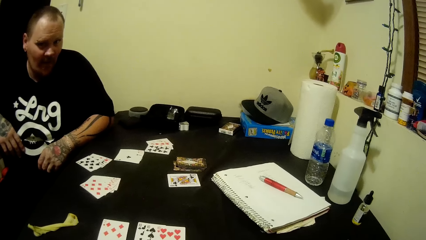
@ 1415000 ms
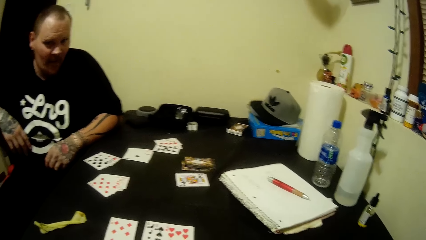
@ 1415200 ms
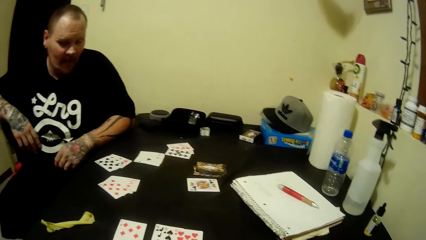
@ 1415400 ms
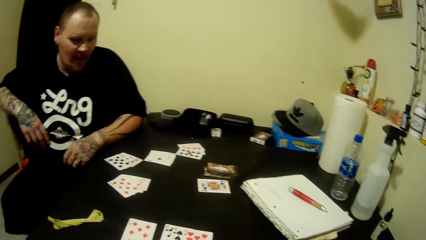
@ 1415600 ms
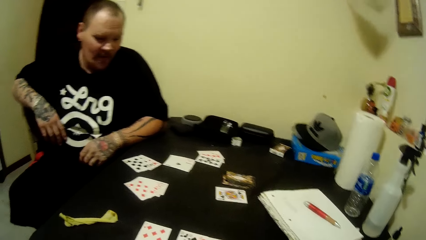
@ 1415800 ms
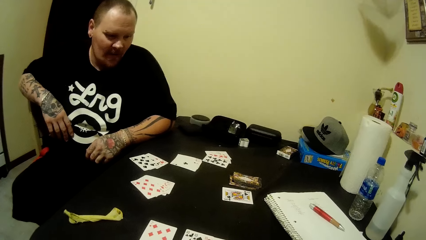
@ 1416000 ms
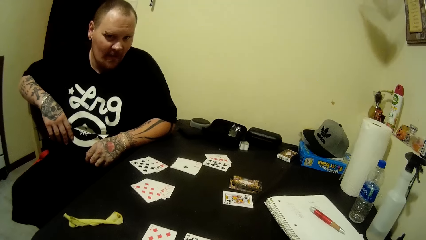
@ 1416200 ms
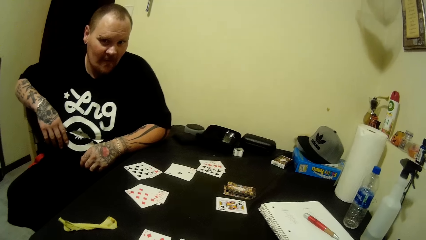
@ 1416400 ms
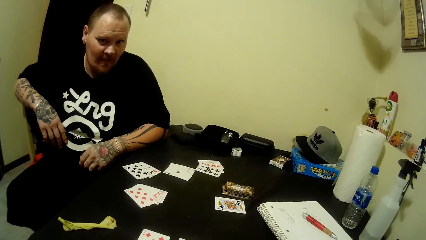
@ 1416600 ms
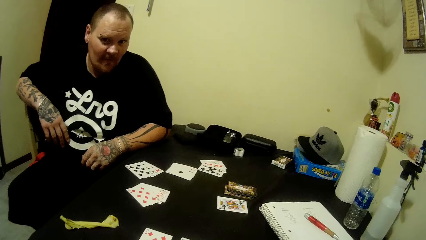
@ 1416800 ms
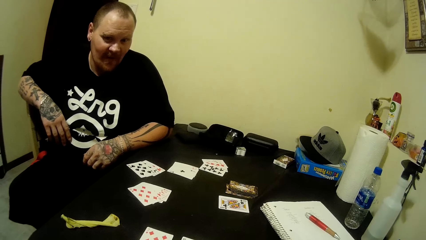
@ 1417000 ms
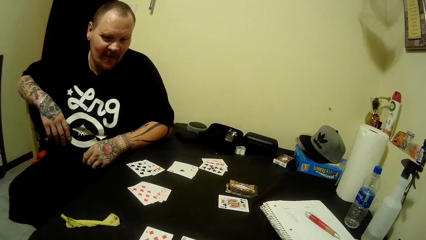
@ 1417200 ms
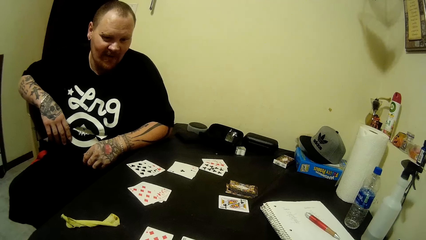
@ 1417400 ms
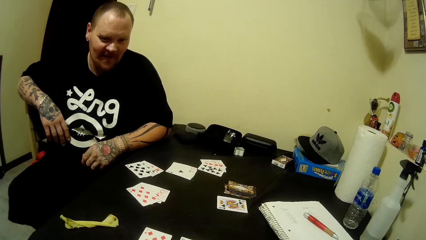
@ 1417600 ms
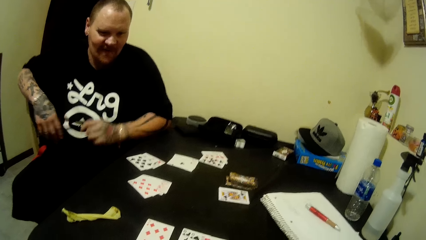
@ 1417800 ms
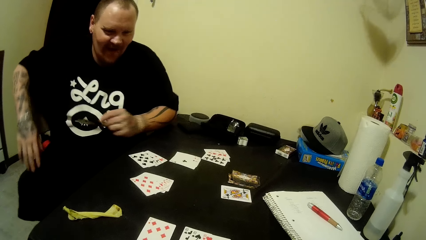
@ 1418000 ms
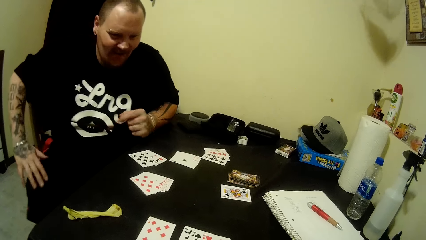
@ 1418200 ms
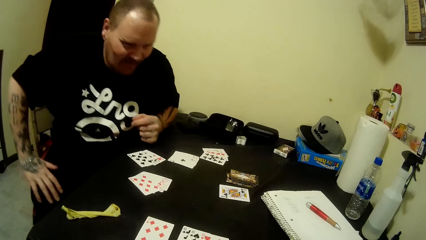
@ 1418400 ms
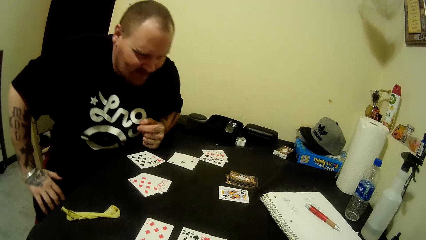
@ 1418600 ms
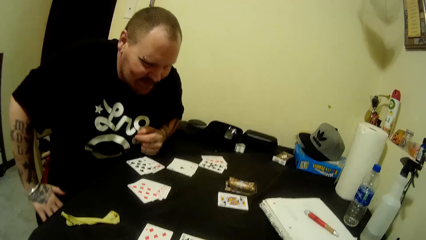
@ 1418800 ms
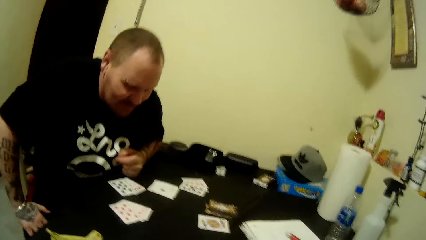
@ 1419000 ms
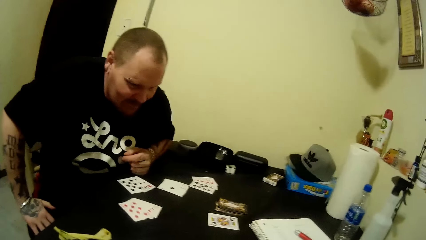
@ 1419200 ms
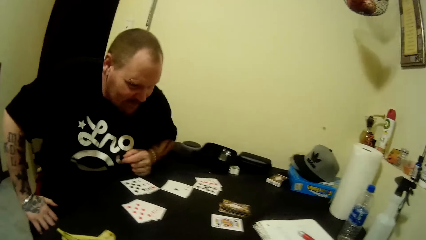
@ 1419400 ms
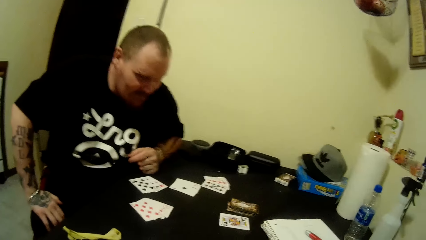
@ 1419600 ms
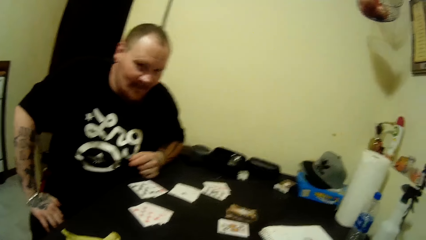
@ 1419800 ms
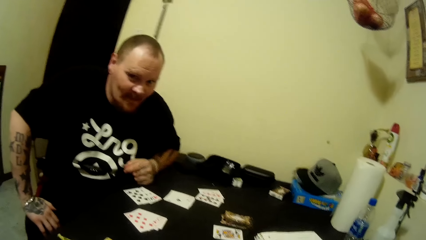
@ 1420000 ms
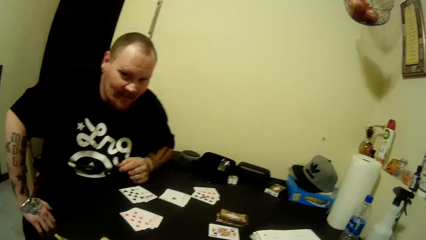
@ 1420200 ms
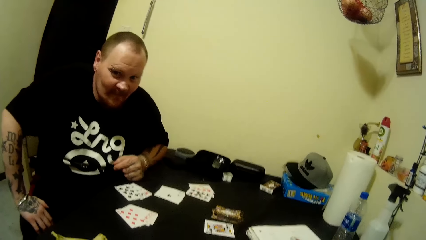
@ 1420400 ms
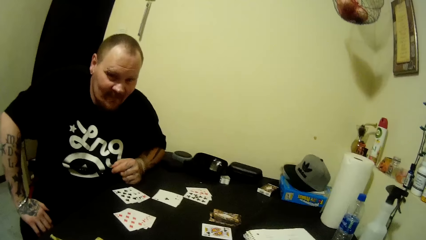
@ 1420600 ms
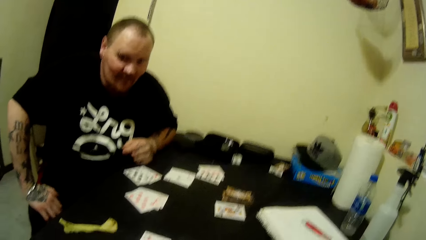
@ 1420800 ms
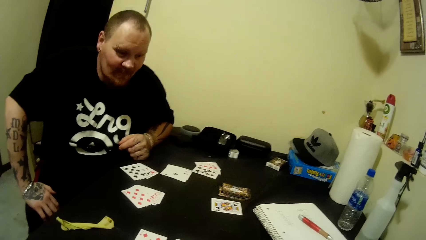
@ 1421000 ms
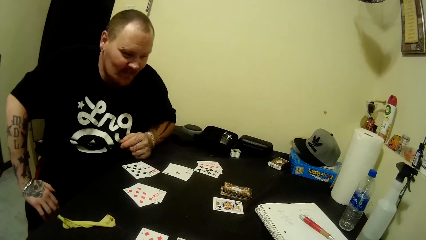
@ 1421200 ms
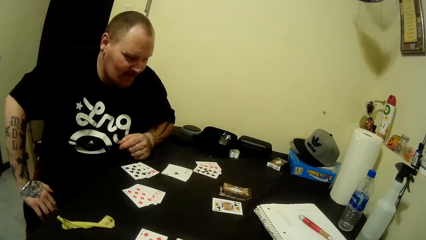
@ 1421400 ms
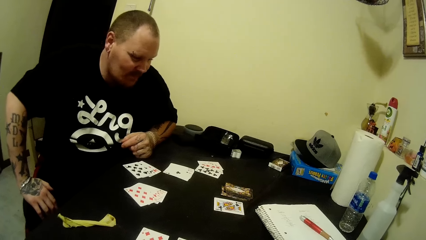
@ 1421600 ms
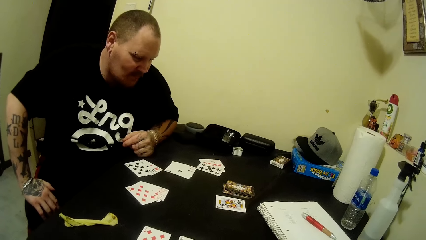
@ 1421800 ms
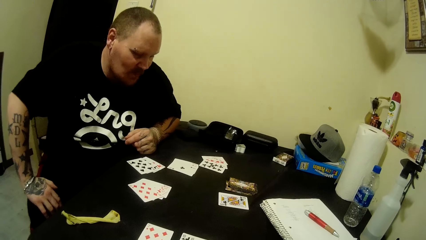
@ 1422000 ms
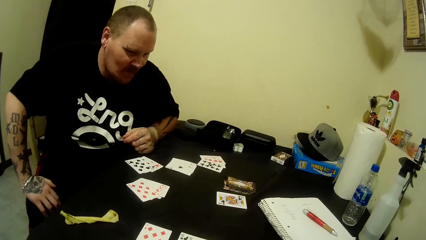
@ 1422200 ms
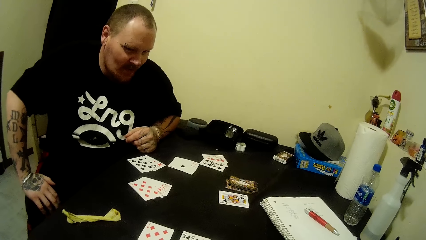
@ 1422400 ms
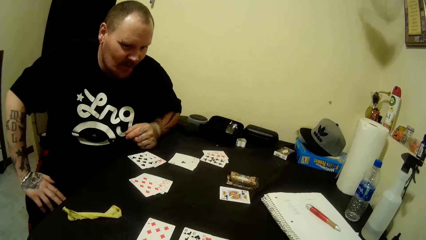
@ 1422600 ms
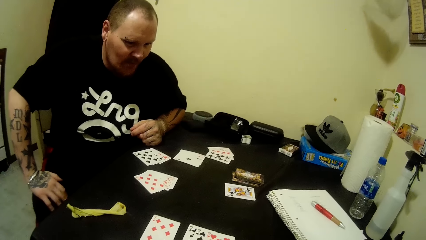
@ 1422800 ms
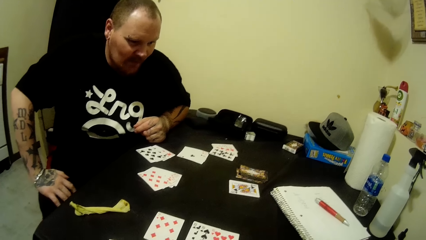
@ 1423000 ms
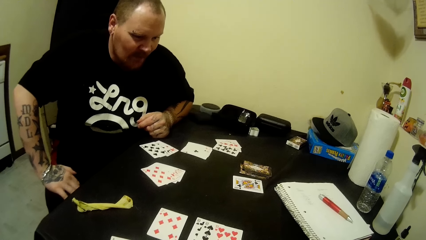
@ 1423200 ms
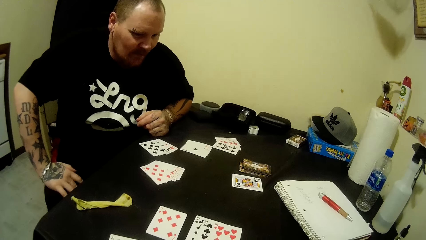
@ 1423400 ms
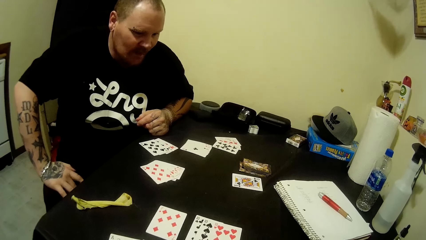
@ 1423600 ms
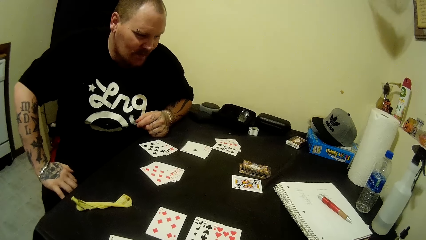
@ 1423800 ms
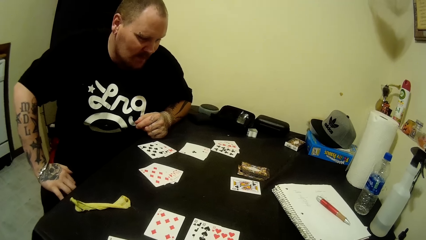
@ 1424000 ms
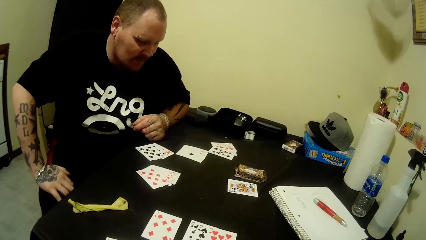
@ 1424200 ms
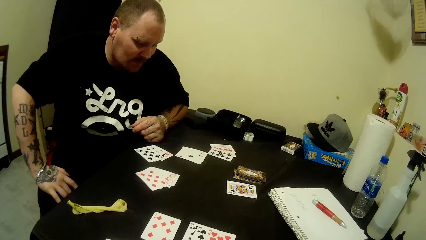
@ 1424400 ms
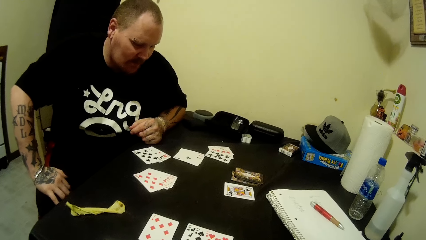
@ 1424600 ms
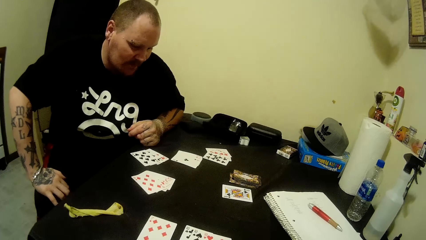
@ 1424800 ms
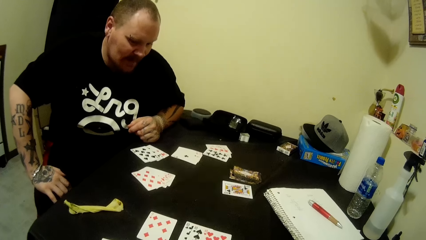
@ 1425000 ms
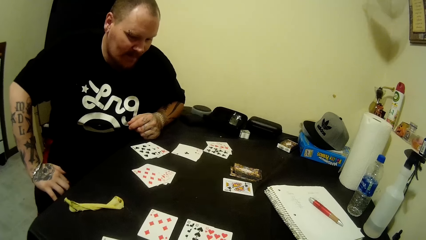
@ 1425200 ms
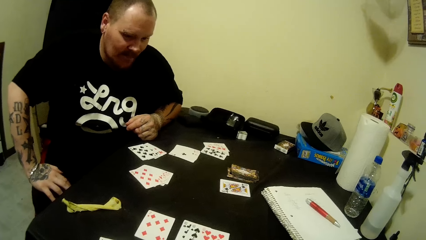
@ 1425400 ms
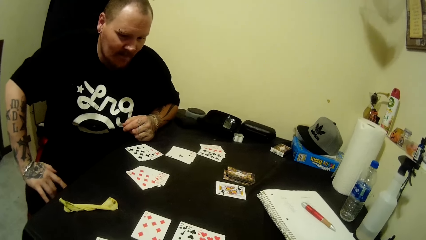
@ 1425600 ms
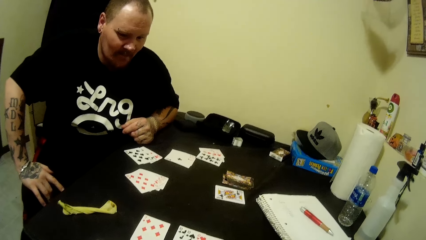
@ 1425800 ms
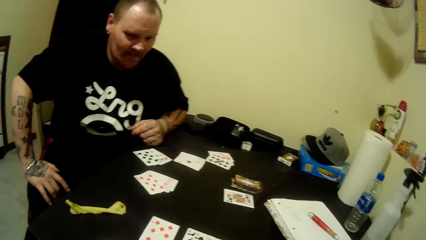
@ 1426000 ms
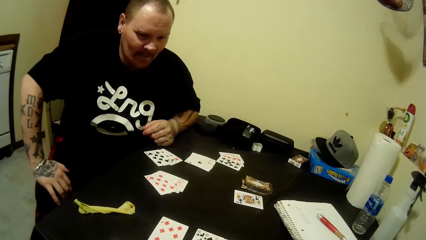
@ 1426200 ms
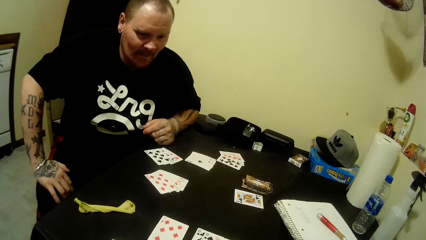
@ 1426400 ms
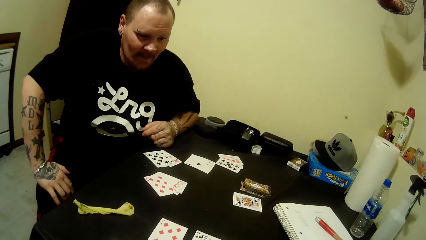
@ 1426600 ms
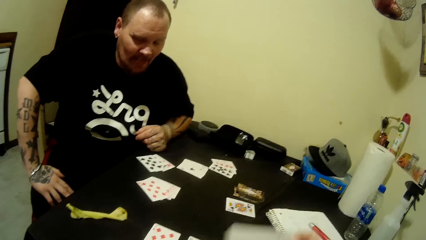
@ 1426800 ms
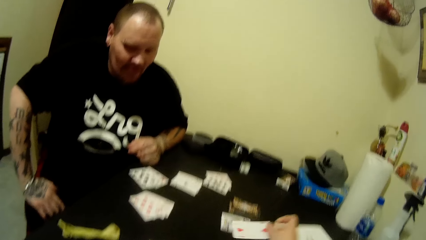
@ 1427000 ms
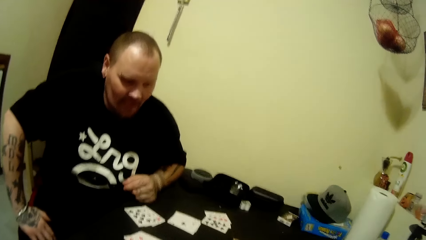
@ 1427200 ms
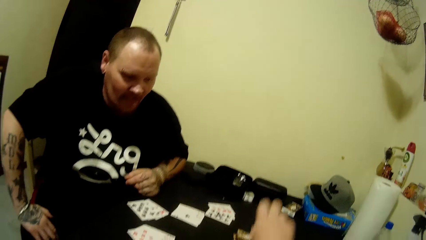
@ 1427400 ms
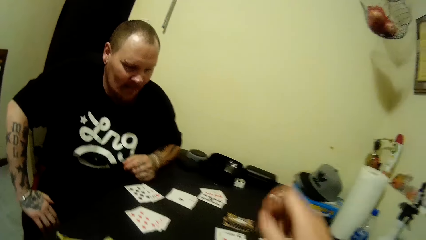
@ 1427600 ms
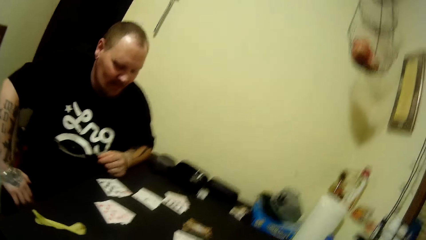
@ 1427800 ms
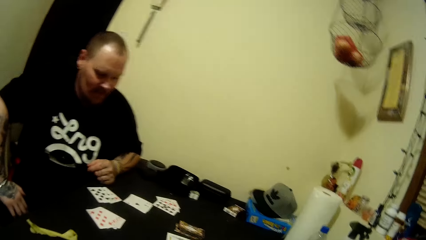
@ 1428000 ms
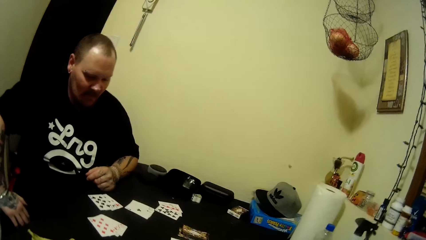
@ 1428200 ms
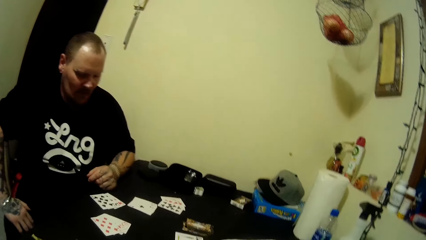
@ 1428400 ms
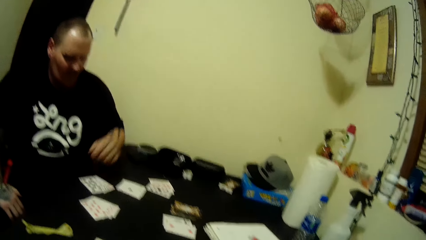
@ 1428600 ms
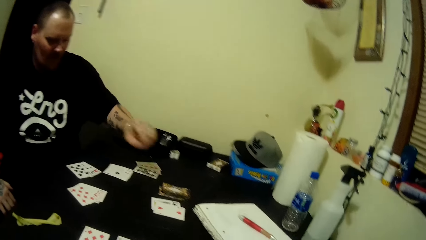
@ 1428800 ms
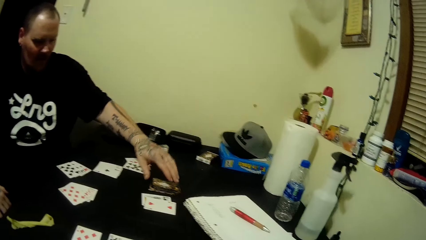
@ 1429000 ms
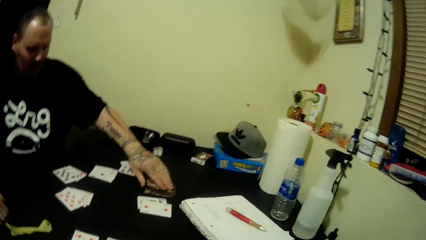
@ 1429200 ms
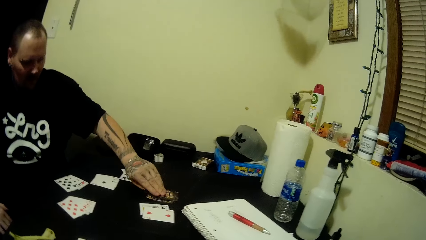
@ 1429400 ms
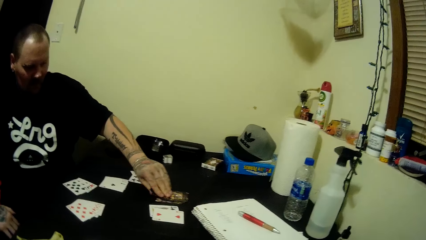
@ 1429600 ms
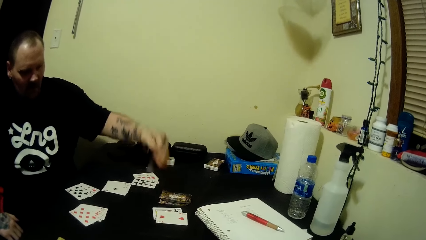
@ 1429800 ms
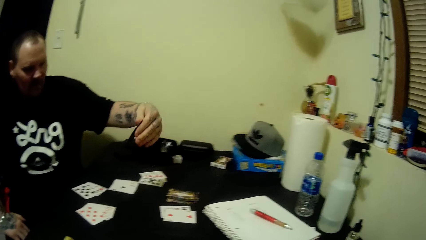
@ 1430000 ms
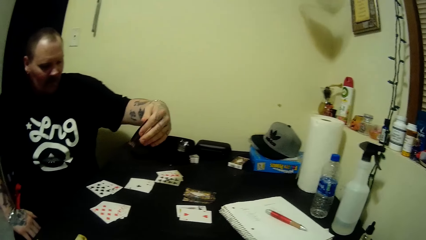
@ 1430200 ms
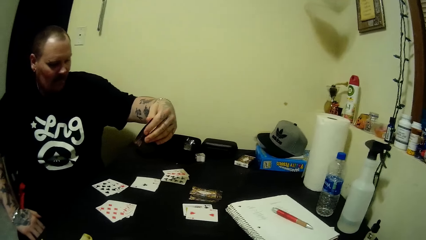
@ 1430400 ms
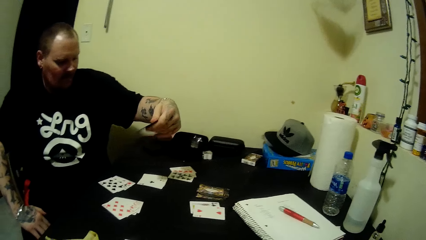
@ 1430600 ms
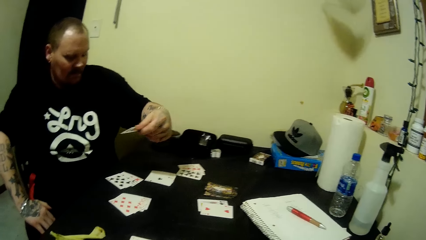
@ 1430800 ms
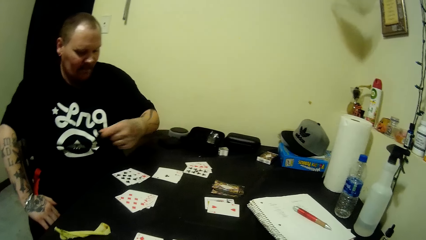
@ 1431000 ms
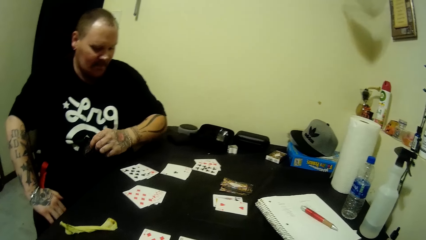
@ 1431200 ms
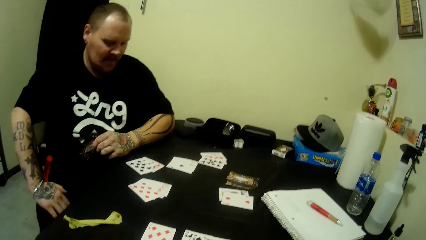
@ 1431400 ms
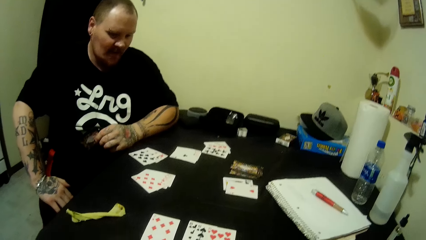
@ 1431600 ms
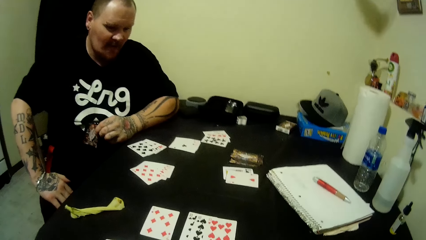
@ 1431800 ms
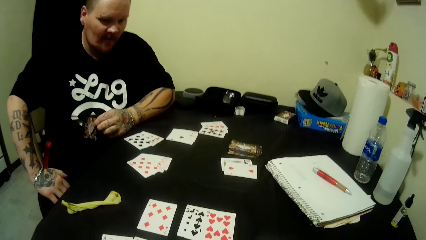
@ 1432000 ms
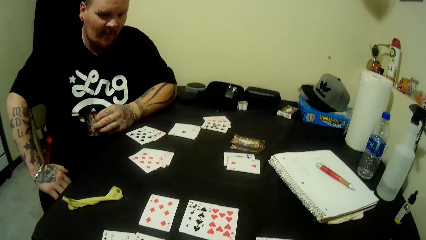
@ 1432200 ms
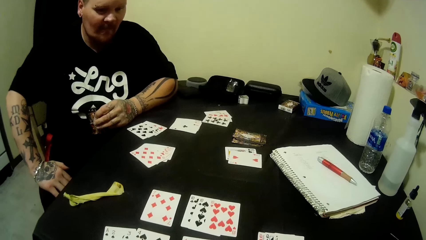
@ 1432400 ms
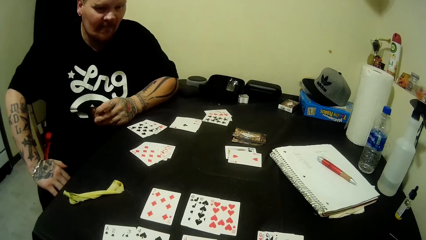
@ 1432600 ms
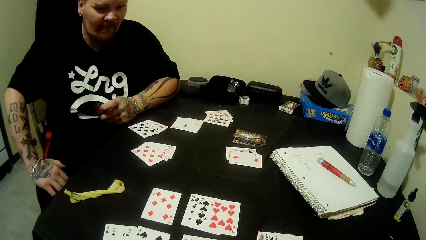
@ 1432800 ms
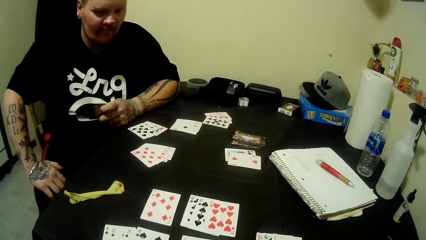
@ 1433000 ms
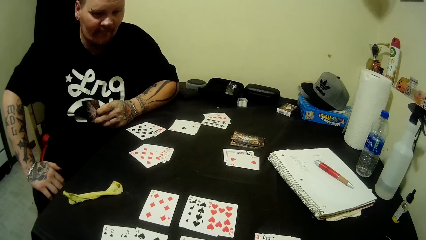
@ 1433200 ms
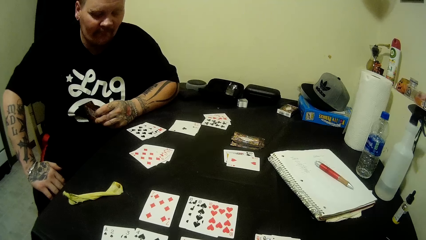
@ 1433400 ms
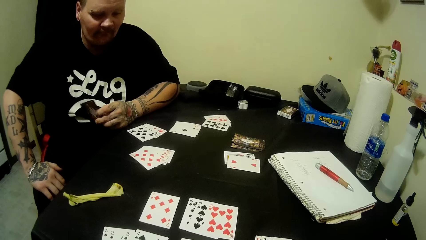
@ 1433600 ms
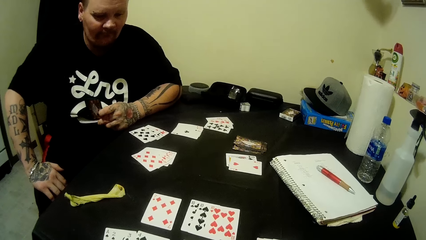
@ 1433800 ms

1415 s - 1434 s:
A man leans forward while touching his knee. The man places his right hand on his right knee and taps his knee with his fingers. The camera wearer drops a card on the table with his right hand. The man picks a card from the deck on the table with his left hand. He places his left hand on the table and moves the card in his hand.
